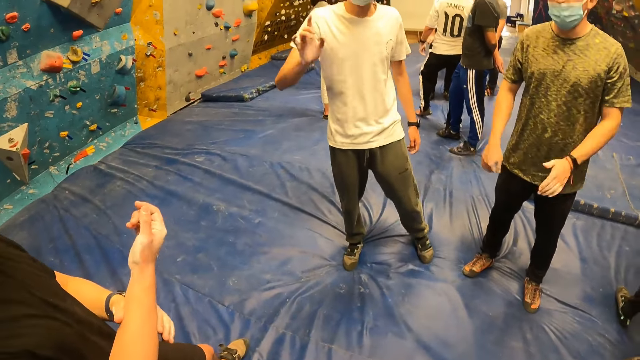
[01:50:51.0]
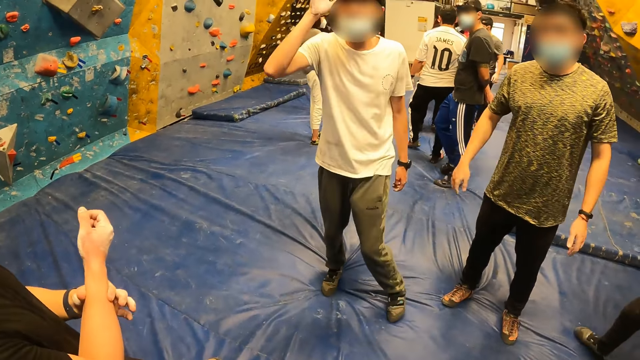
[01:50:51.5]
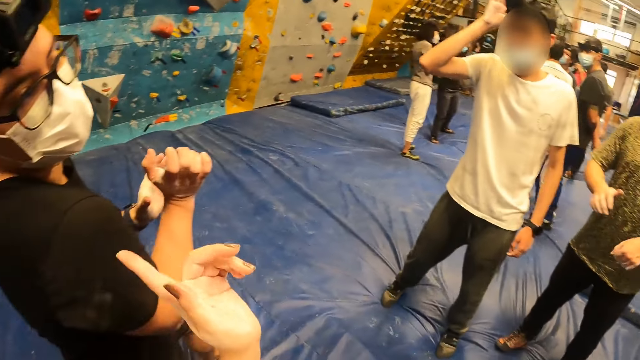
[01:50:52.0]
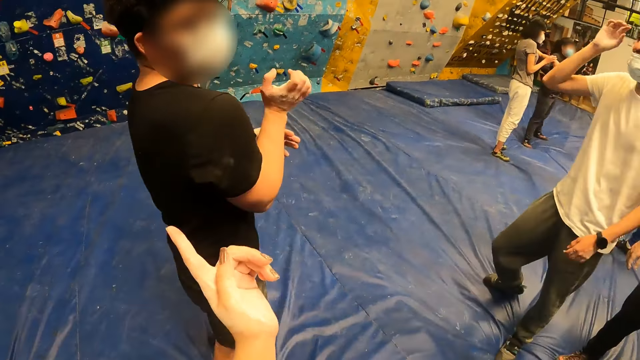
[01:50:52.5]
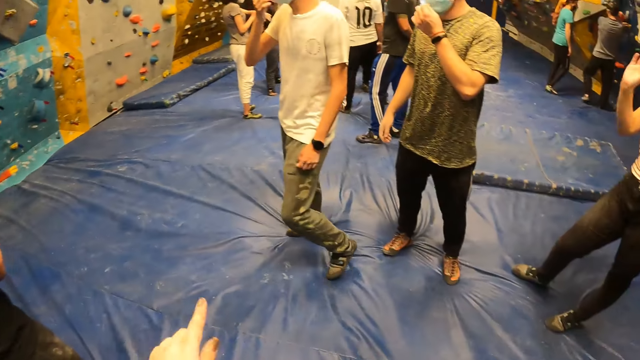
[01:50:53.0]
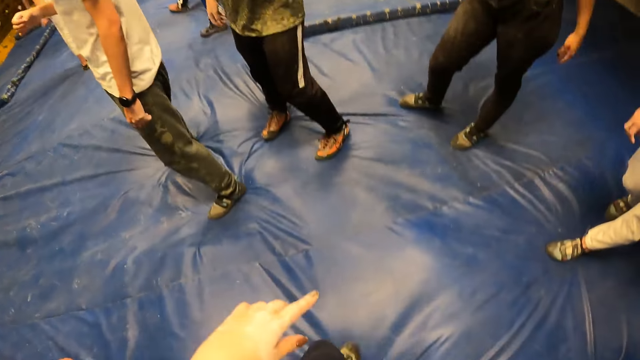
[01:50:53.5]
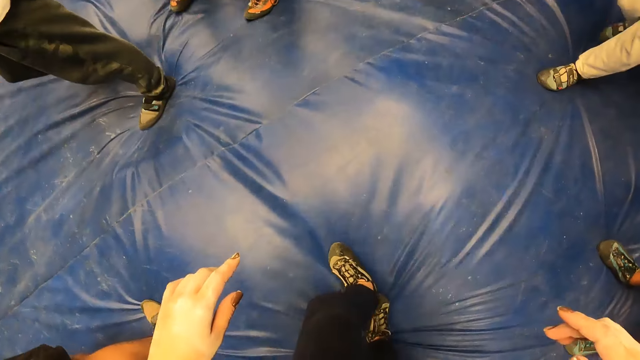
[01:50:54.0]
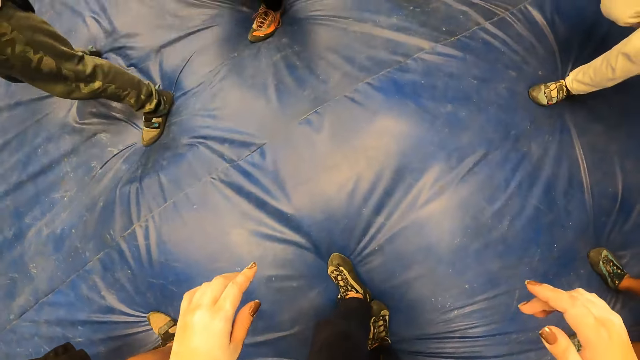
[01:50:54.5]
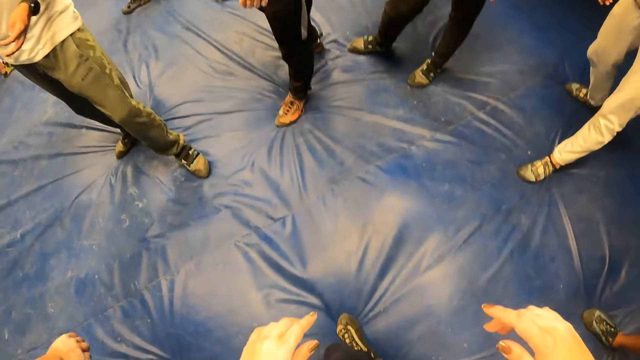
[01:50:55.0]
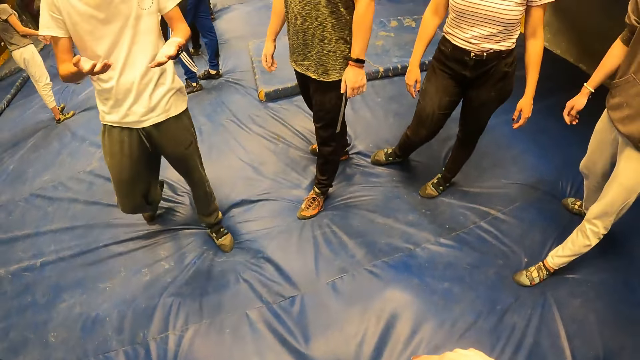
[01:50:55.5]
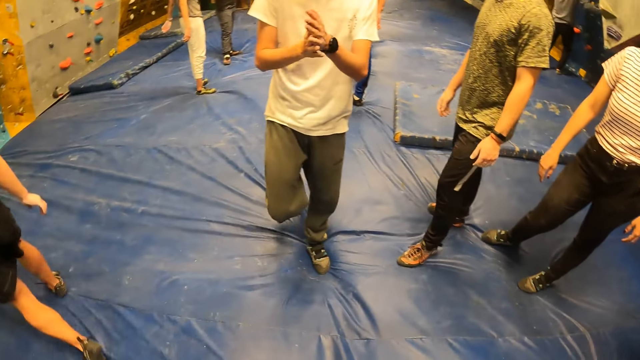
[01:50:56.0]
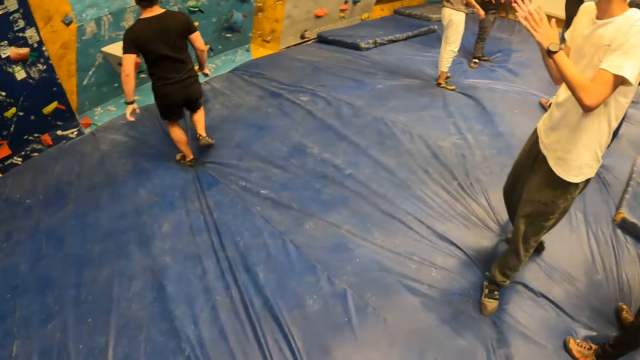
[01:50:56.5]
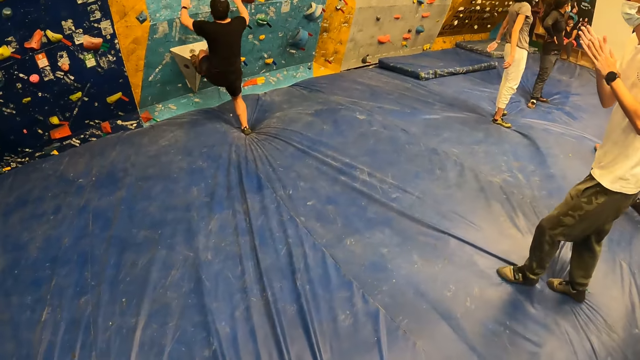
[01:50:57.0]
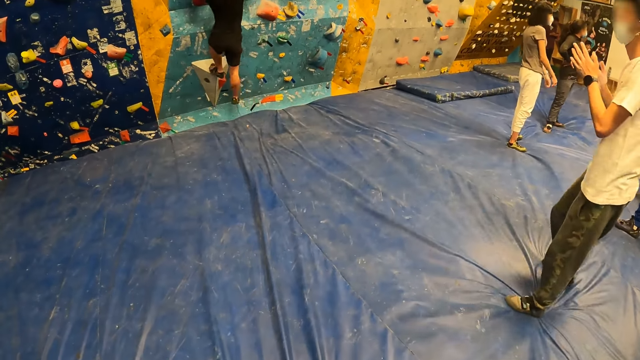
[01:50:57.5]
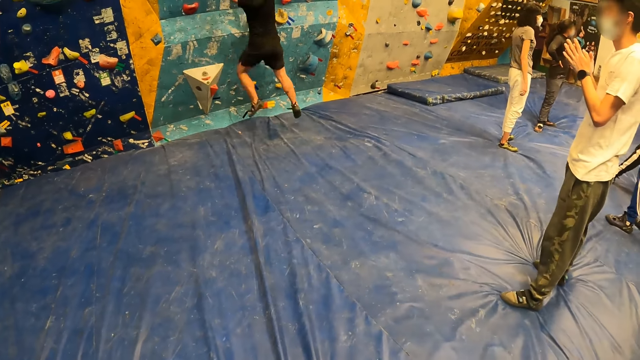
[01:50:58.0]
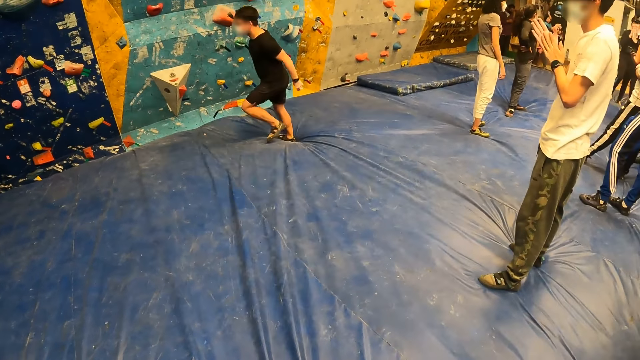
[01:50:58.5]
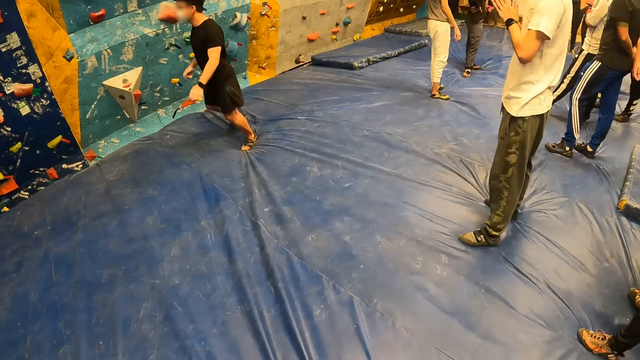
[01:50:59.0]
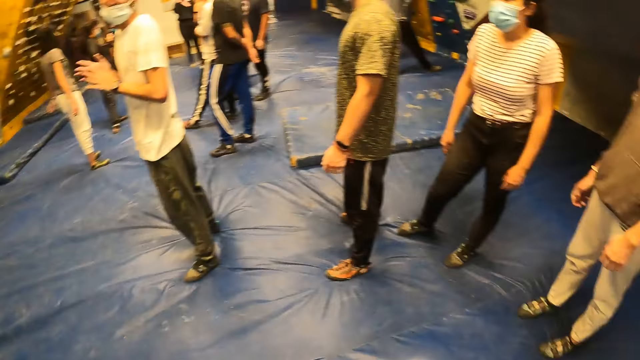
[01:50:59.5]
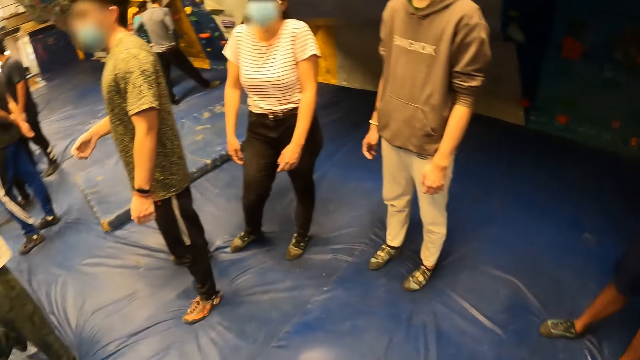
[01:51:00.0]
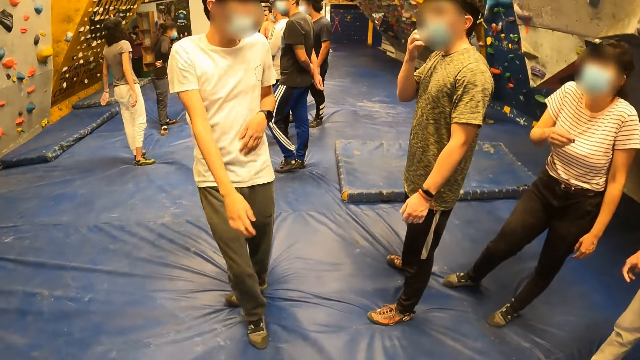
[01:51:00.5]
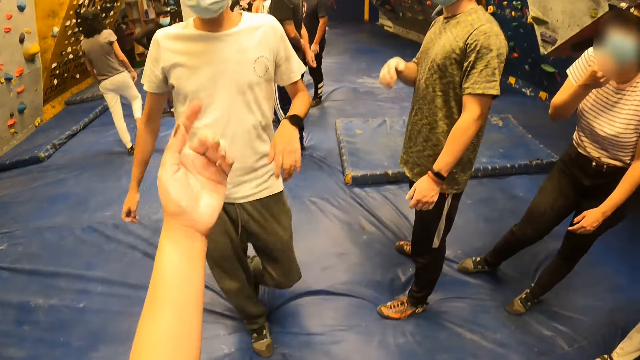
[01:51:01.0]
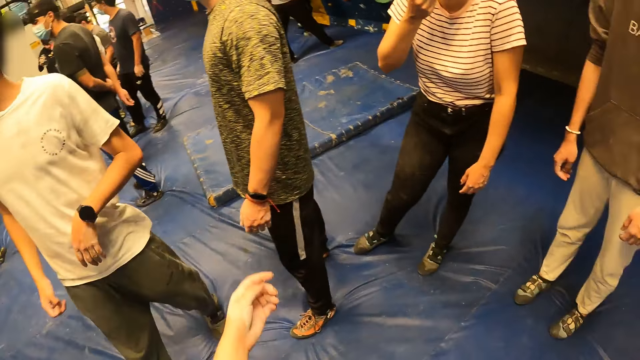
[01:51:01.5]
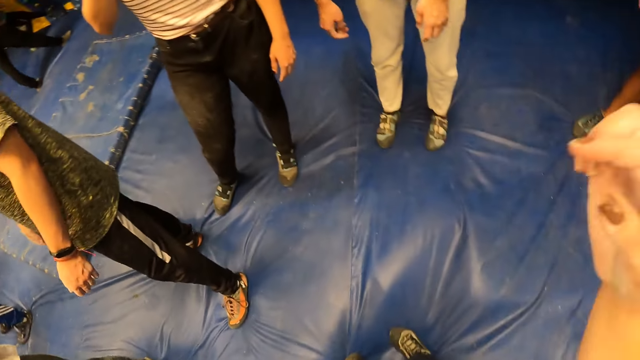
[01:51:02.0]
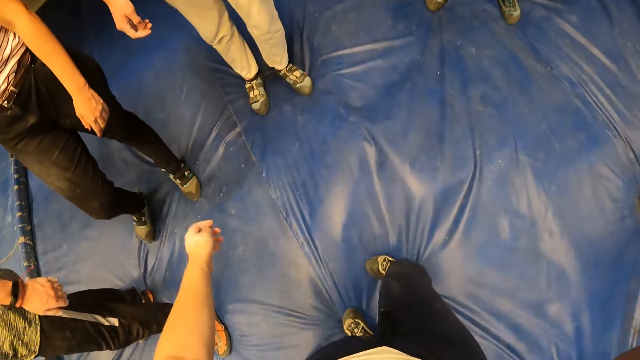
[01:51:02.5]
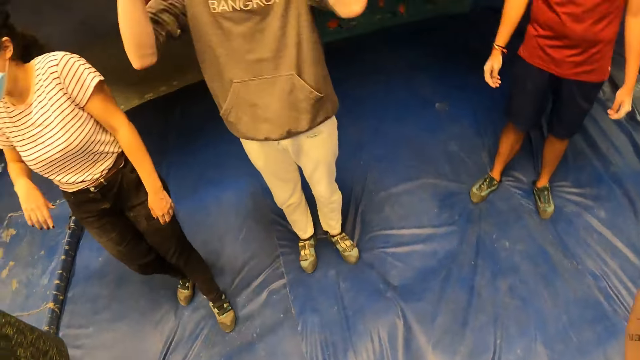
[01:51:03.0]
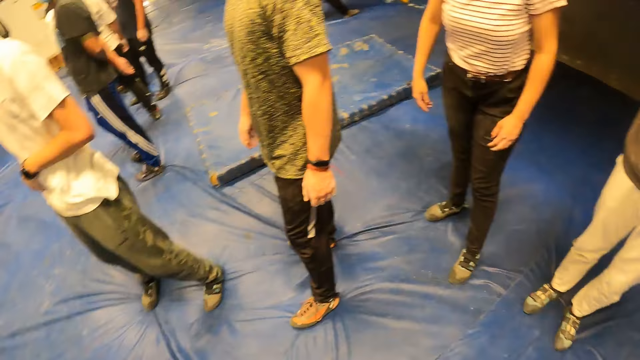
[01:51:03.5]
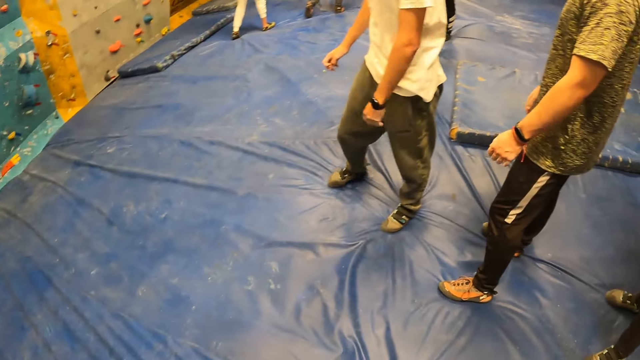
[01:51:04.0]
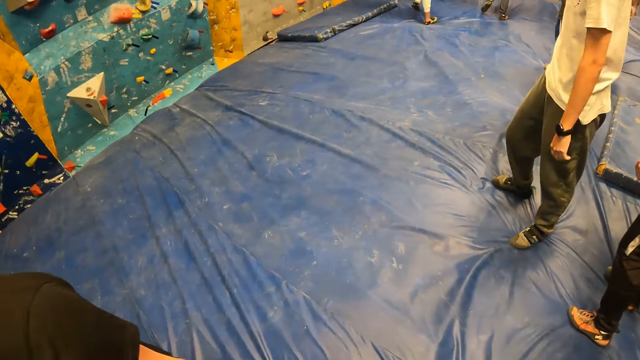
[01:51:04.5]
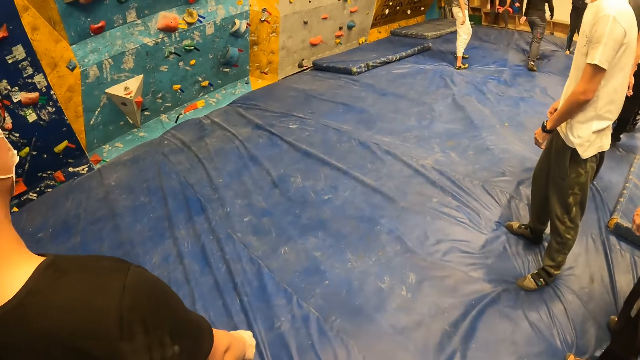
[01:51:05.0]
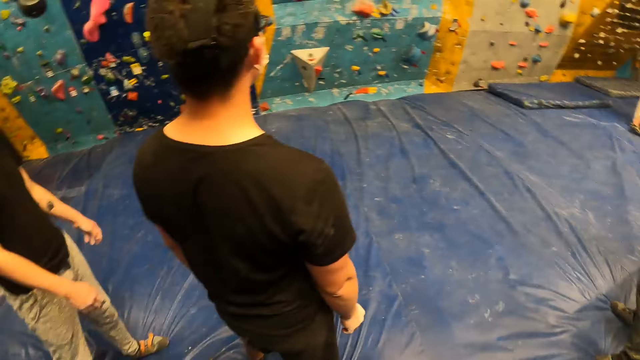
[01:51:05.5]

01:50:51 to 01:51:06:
The camera wearer points at a man. They interact with the man. They lift arms. The man runs towards the climbing wall. The man climbs the climbing wall. The camera wearer lifts the left hand. They lift the right hand.

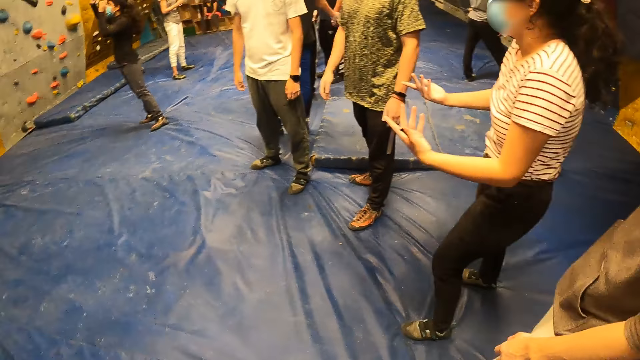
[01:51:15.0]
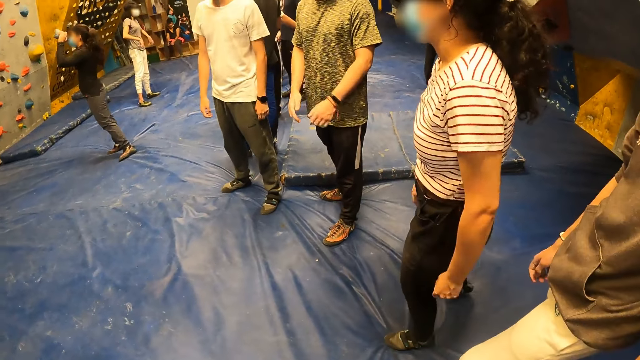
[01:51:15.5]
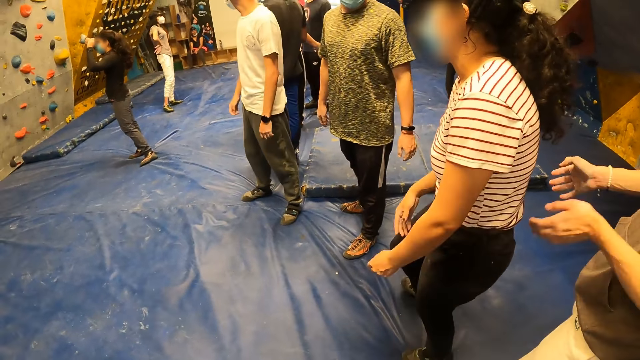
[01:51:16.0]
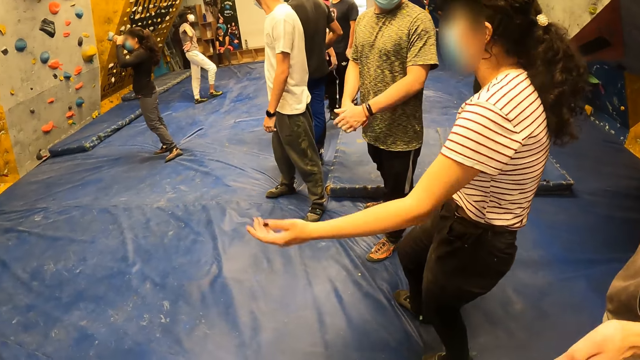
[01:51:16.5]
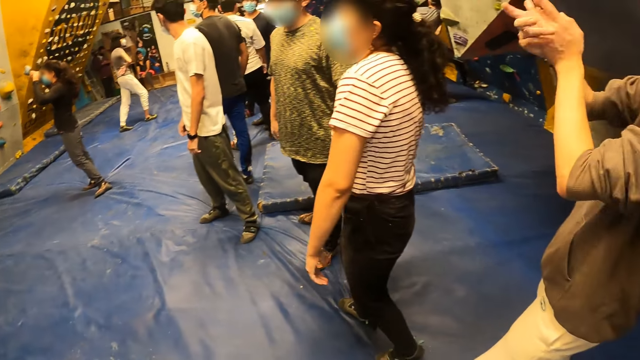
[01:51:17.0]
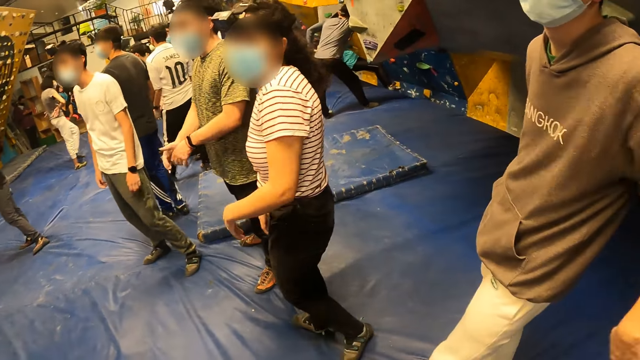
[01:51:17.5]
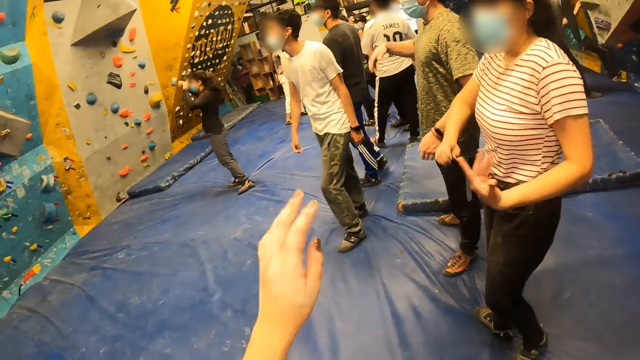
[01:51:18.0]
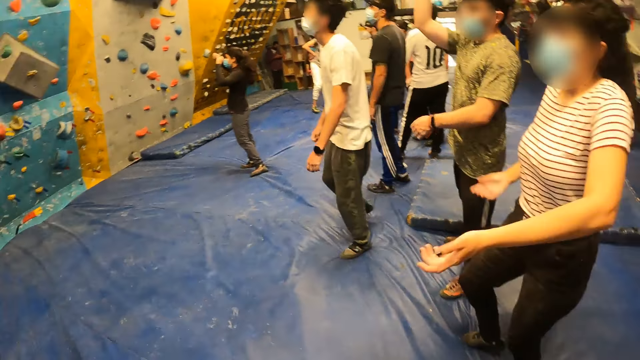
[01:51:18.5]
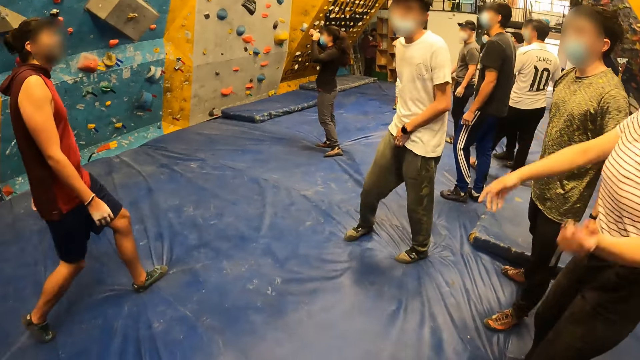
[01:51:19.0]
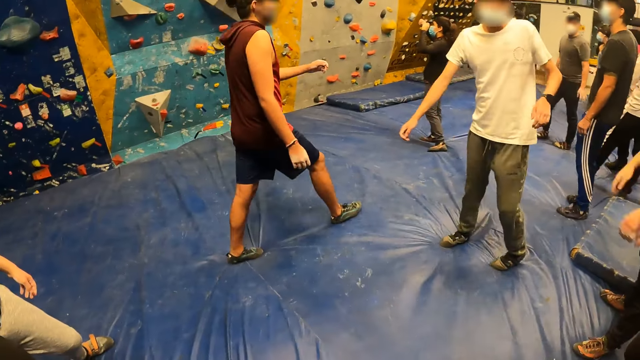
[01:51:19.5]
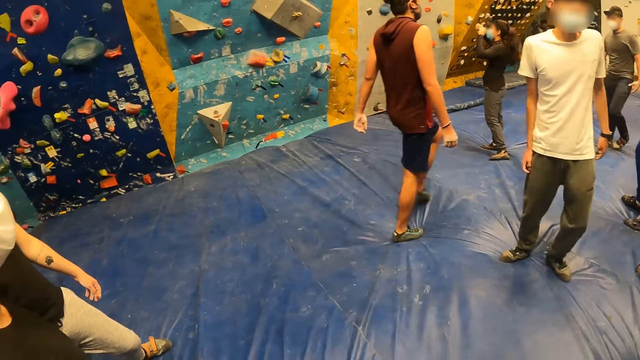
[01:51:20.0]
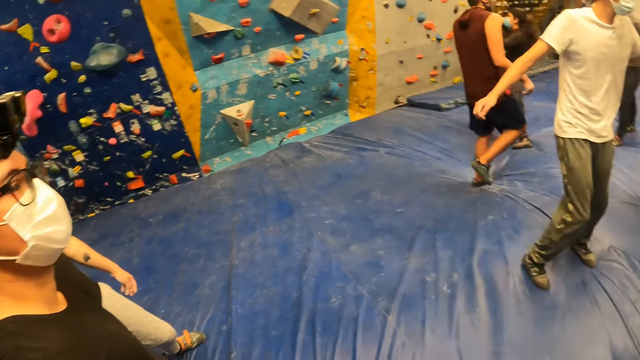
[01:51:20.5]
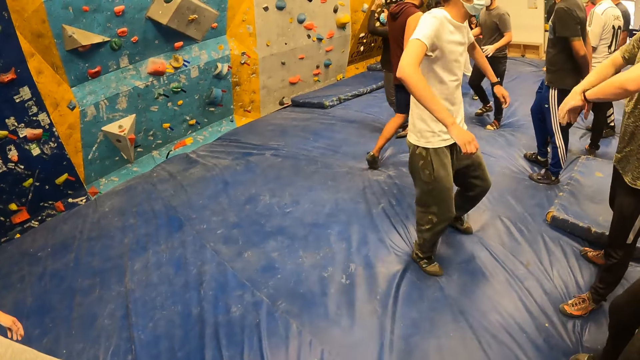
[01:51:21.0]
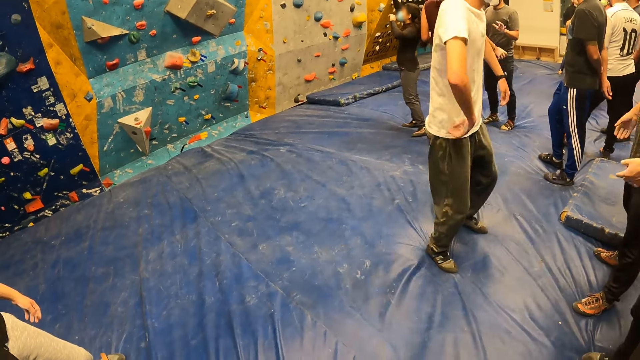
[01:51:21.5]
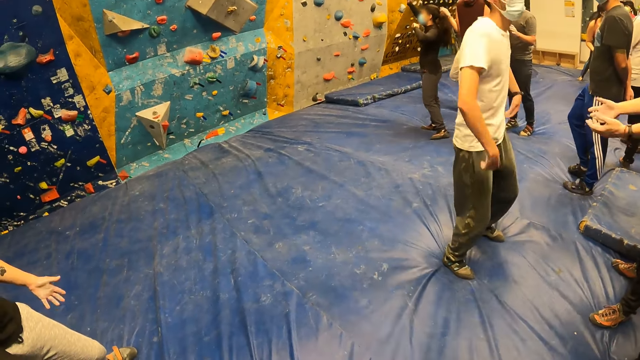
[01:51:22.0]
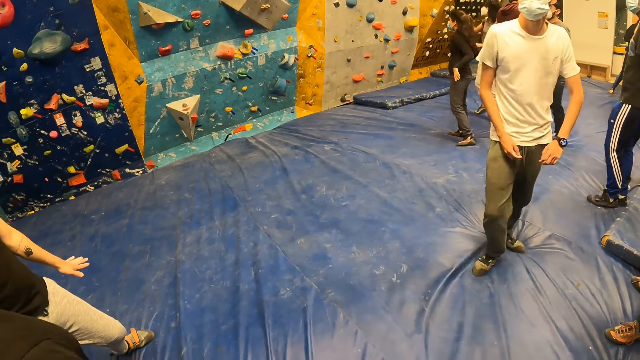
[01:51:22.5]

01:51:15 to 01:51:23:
The camera wearer raises hands.
